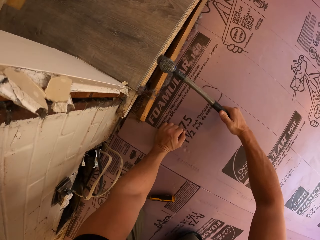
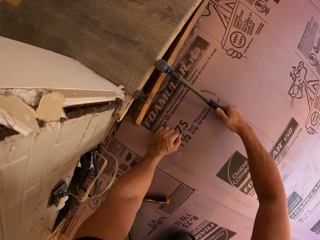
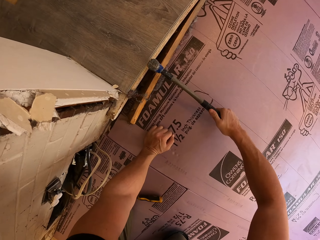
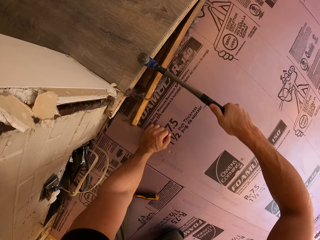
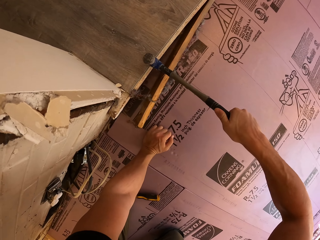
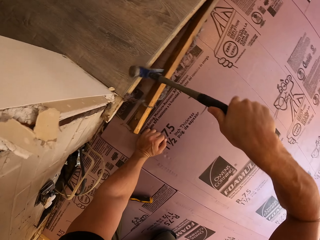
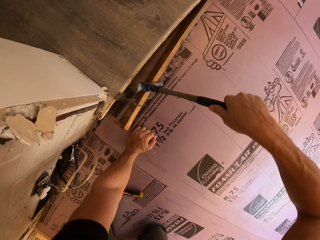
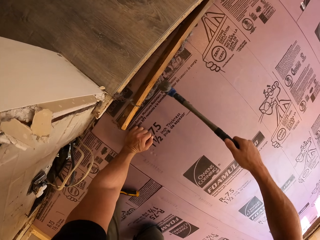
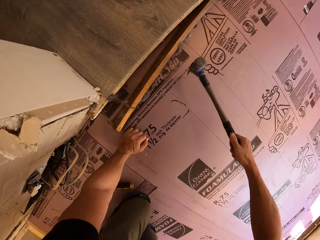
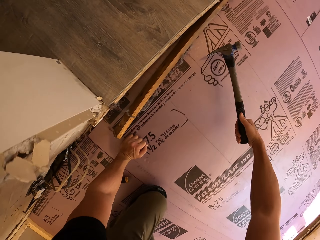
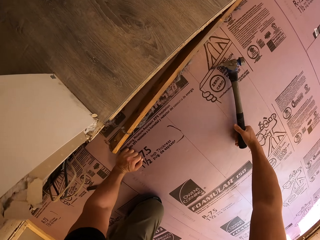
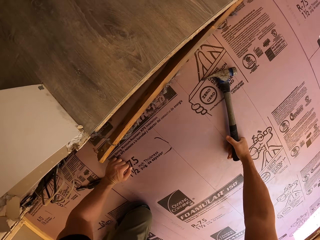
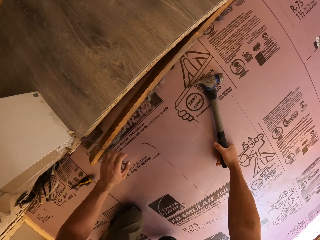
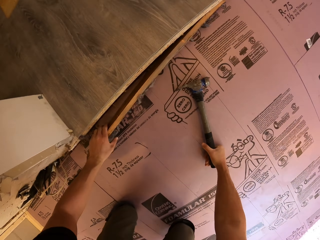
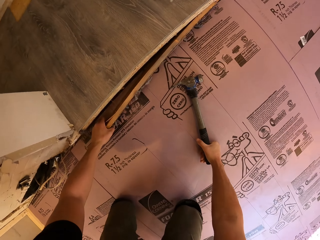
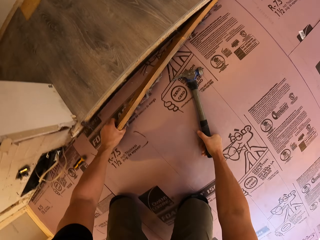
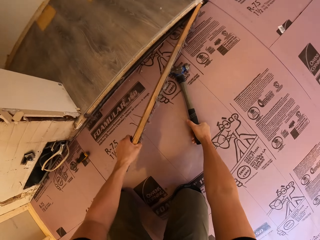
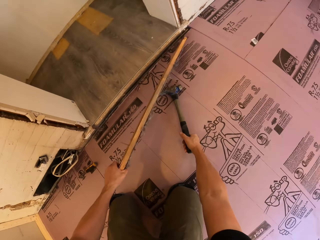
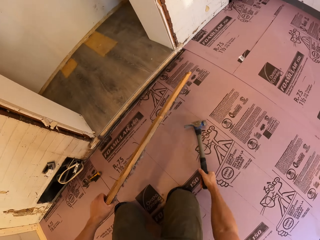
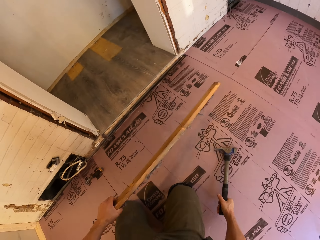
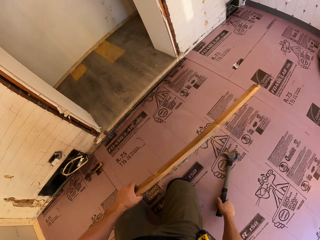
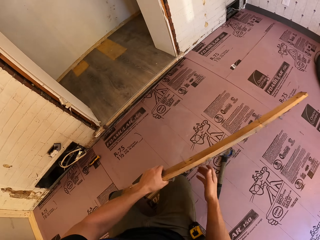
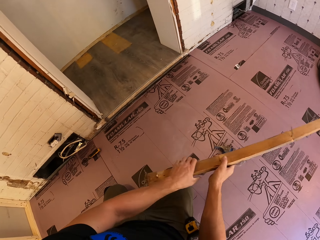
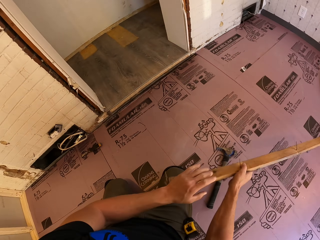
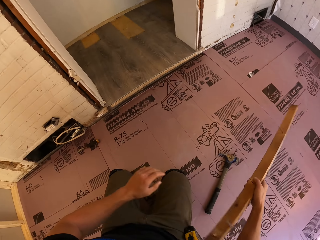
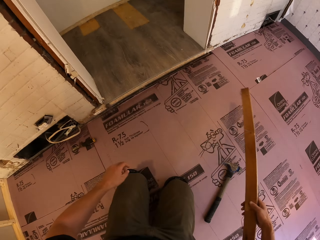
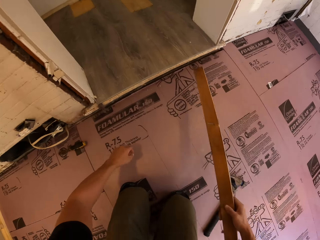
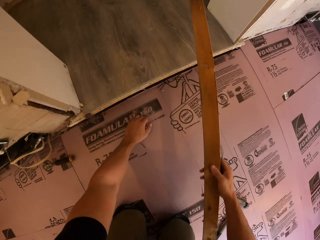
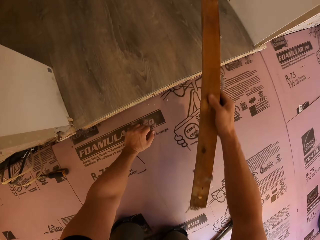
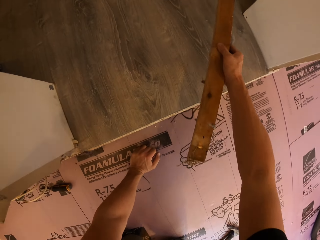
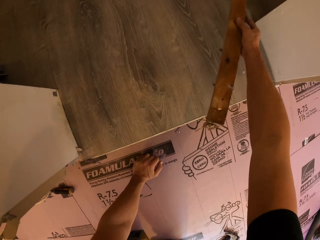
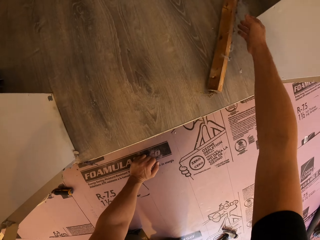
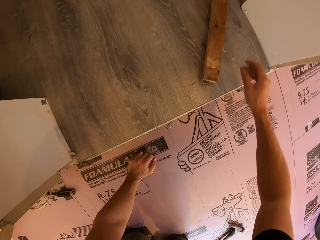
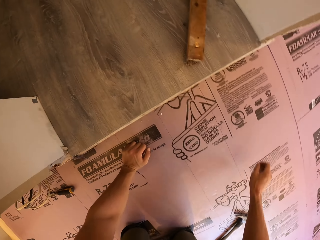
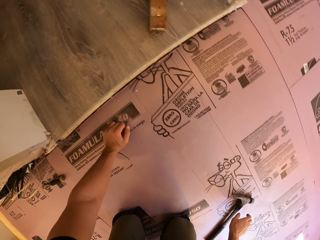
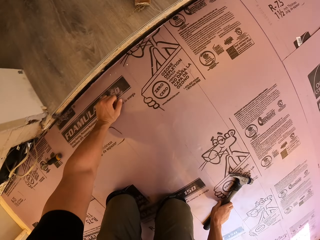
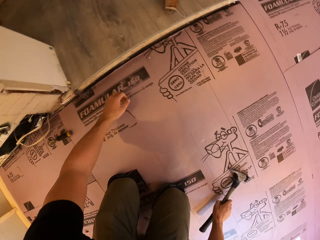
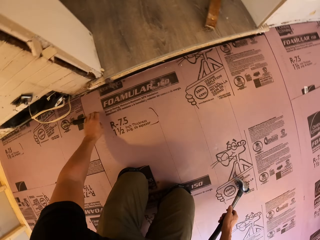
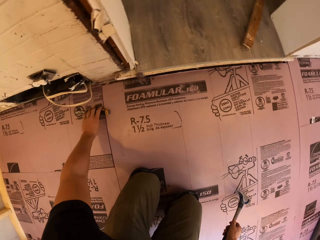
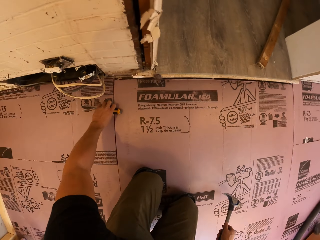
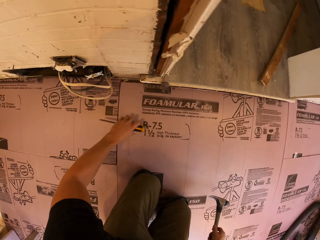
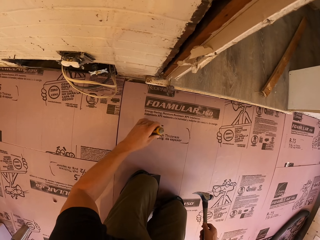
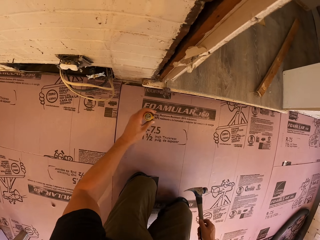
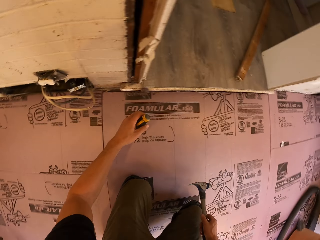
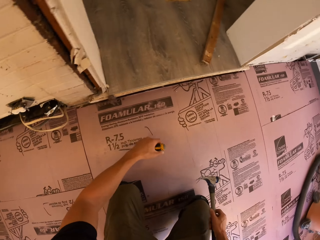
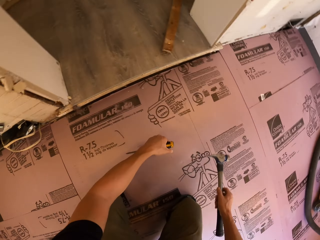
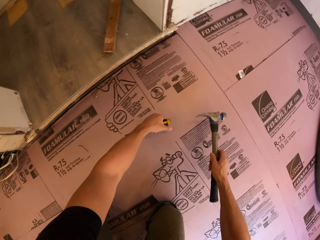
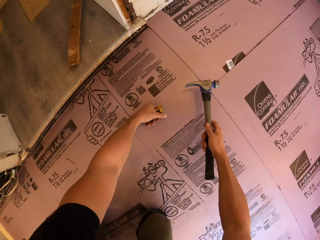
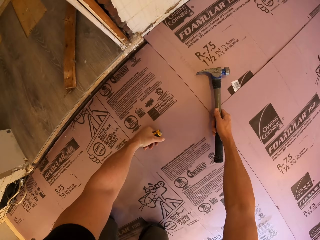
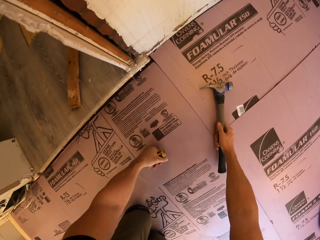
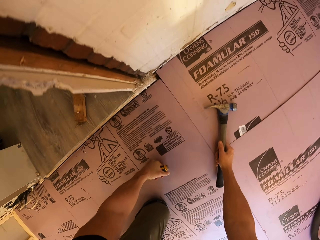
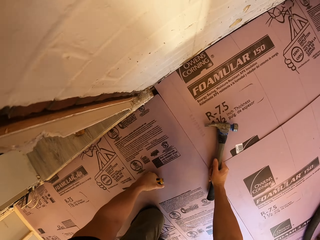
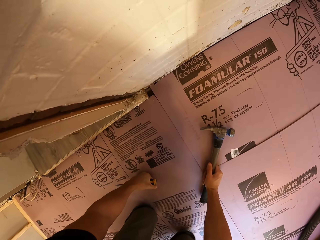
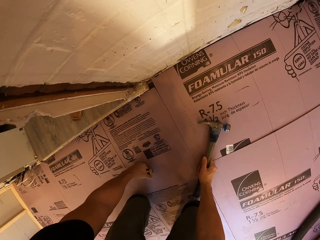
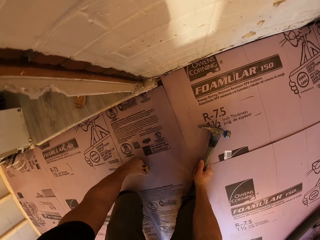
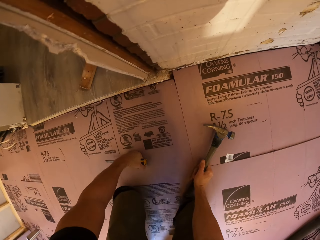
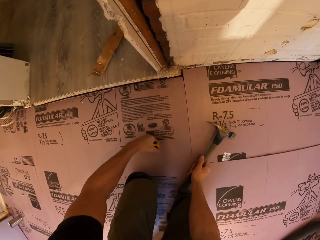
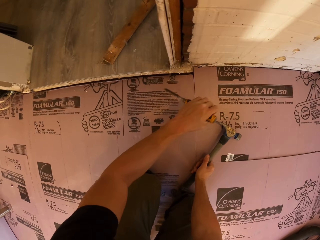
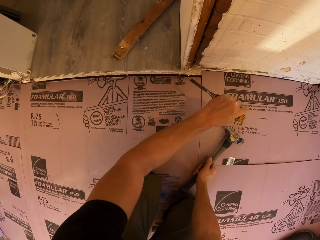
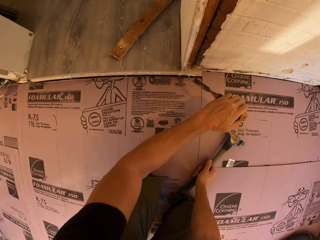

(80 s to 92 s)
The camera wearer supports his hand on the floor. He pulls the wood with a claw hammer. He pulls the claw hammer off the wood. He demolishes with the hammer. He puts the claw hammer on the floor. He pulls the wood plank. He puts the hammer on the floor. He switches the wood plank to the other hand. He supports his hand on the floor. He throws the wood plank in the room. He picks up the hammer. He pulls his hand off the floor. He picks up a chisel tool. He crawls on the floor.

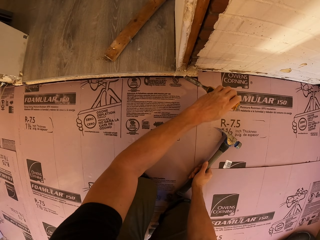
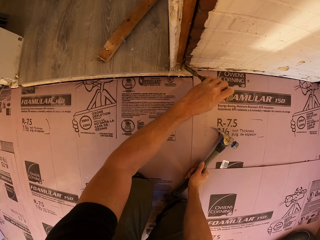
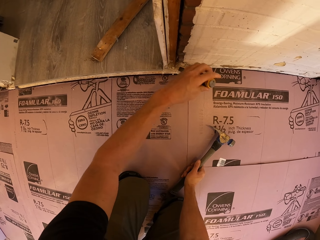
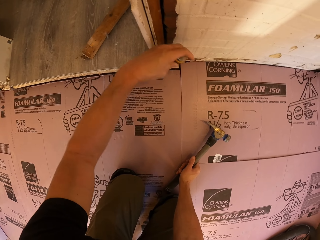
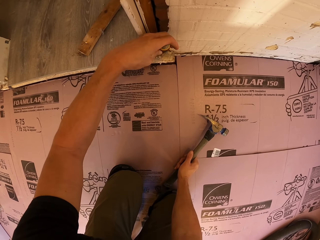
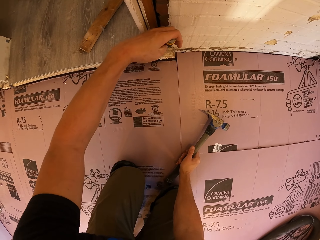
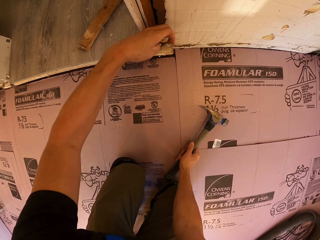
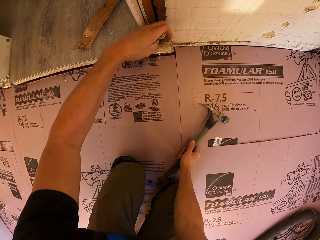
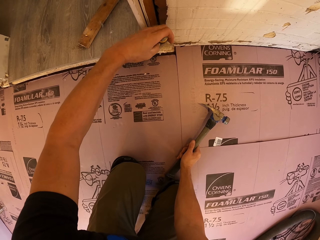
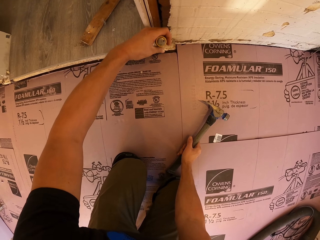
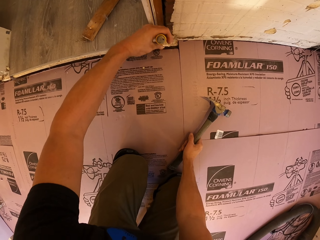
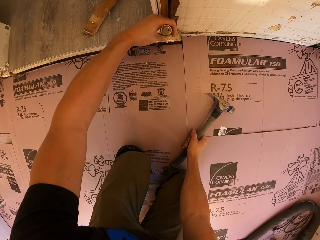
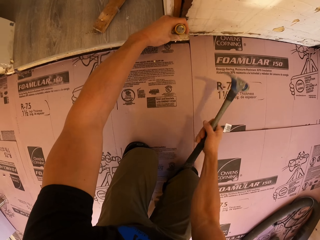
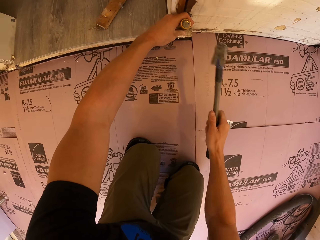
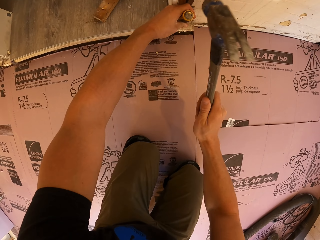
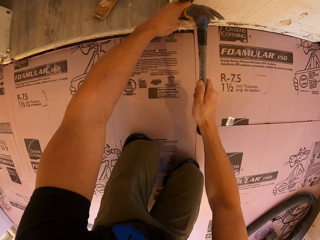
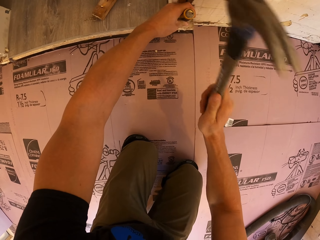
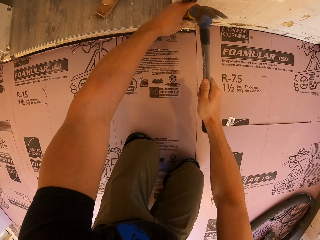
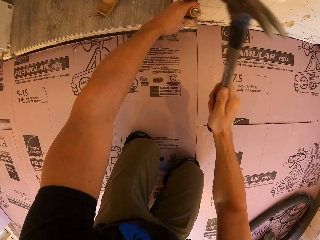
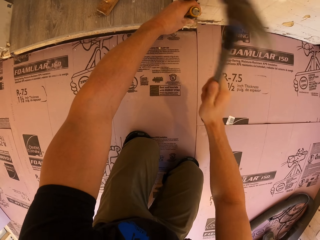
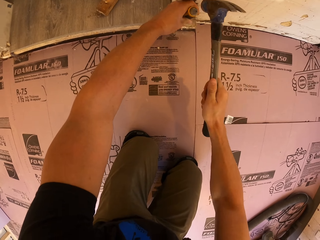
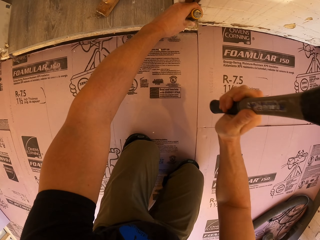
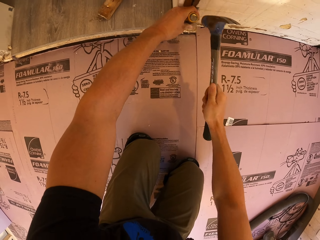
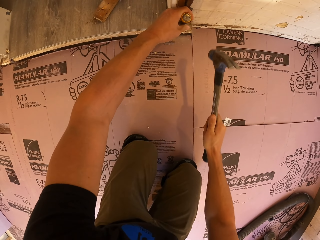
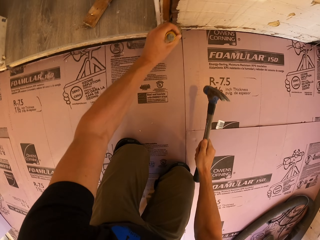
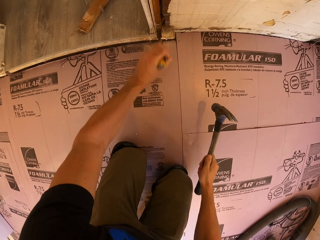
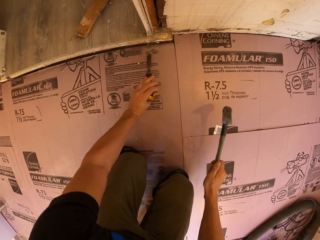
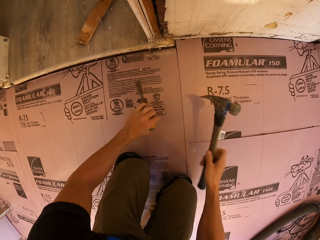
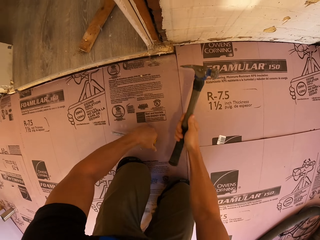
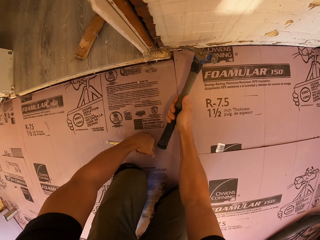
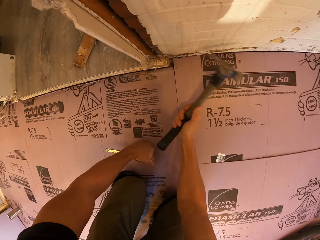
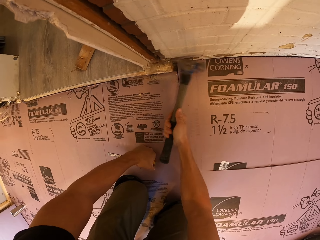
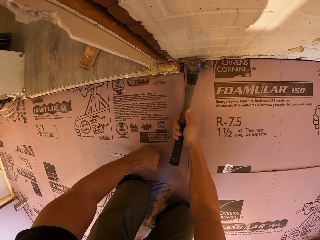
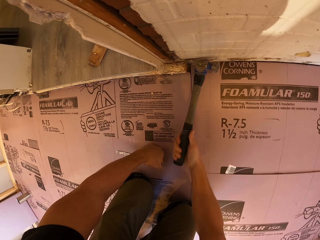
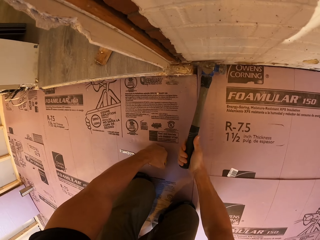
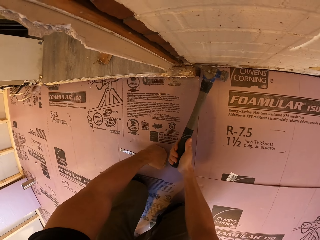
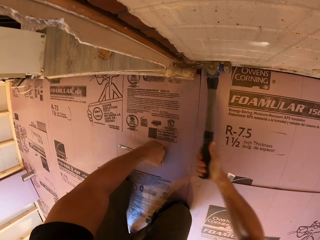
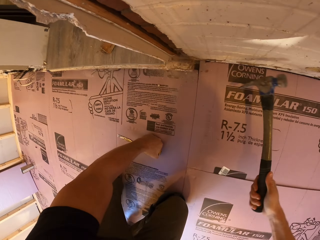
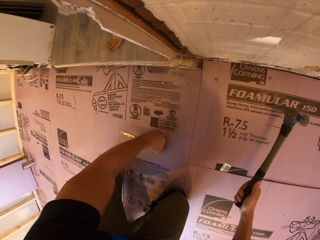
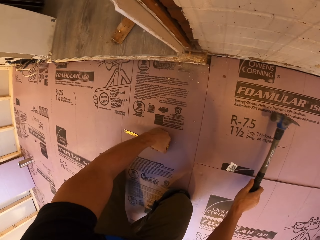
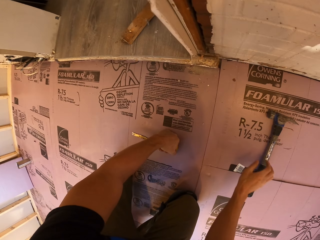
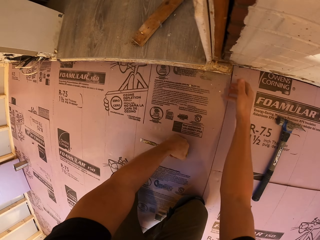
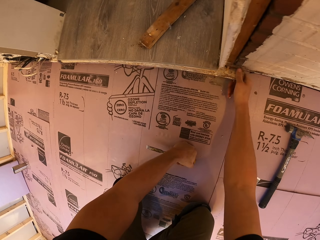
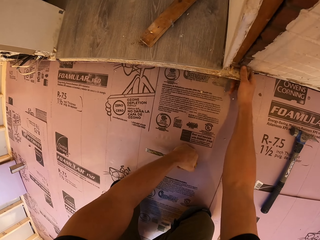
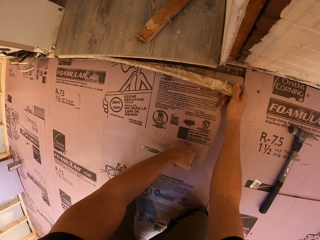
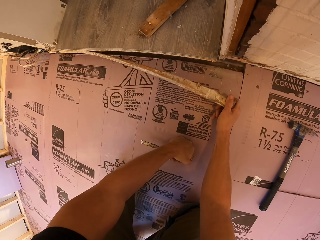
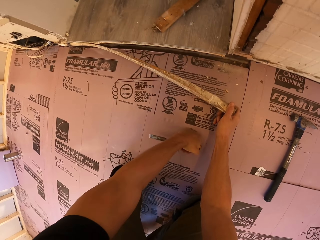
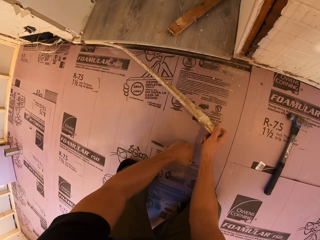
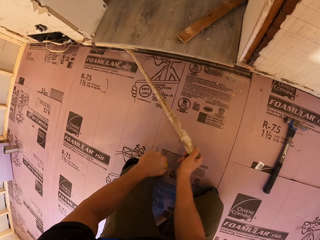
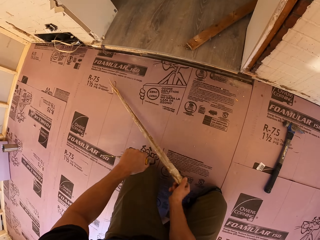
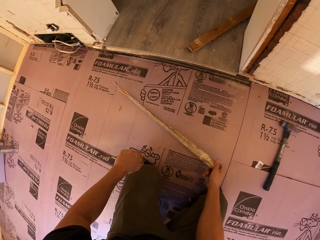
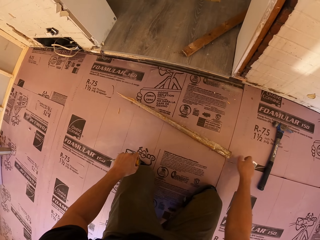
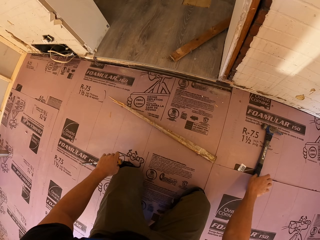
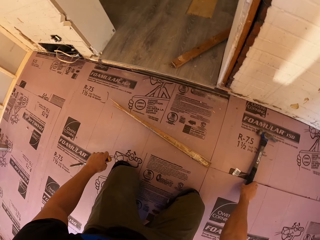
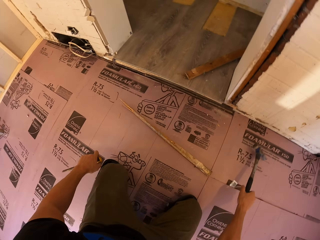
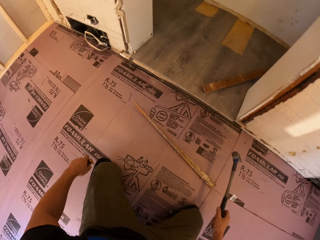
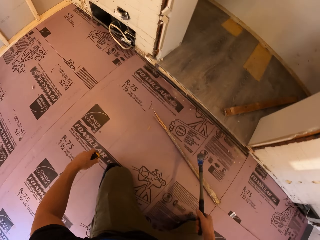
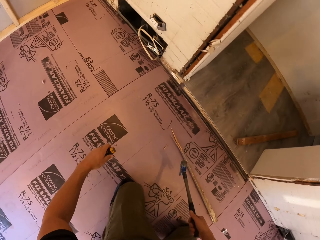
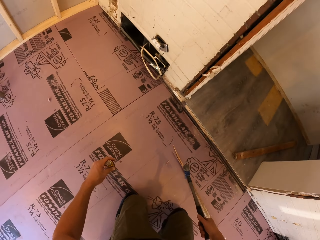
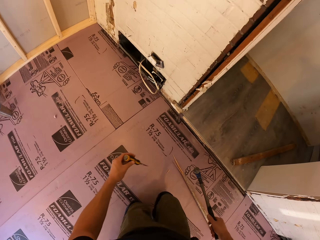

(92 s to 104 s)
The camera wearer sticks the chisel on the wood. He hammers the chisel tool with the hammer. He pulls the chisel off the wood. He supports his hand on the floor. He pulls the wood with a claw hammer. He demolishes with the hammer. He puts the hammer on the floor. He pulls the wood with his hand. He drops the wood plank on the floor. He picks up the hammer.
